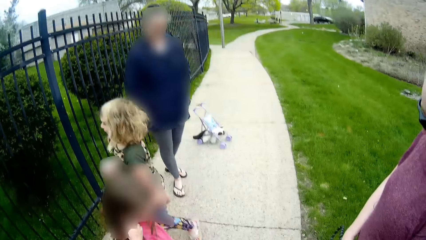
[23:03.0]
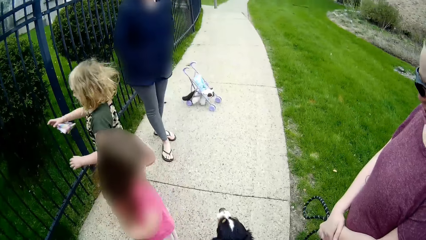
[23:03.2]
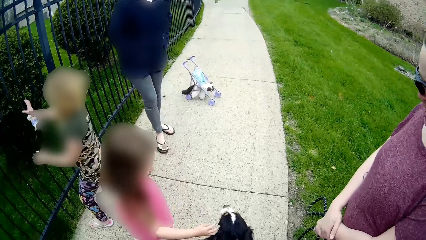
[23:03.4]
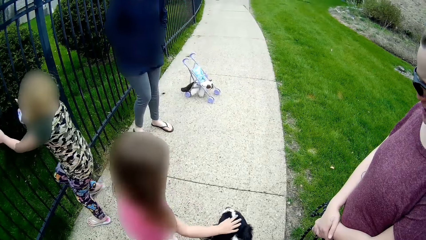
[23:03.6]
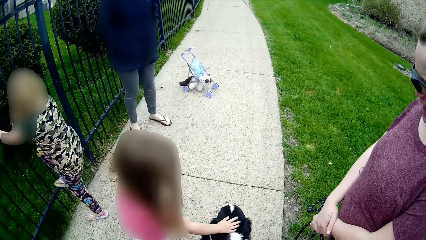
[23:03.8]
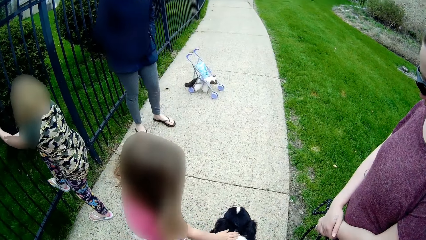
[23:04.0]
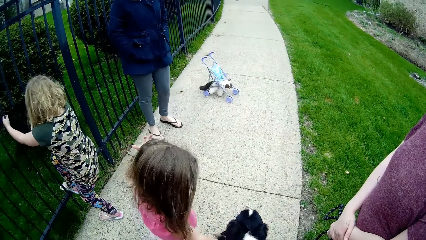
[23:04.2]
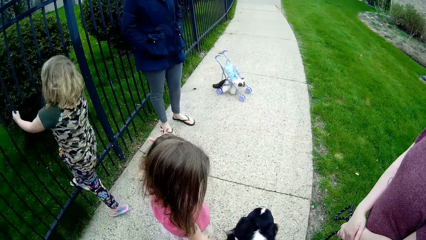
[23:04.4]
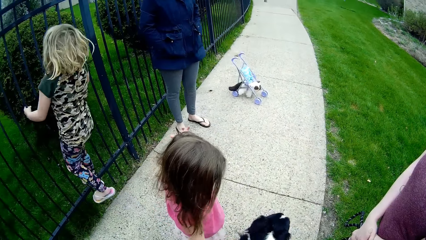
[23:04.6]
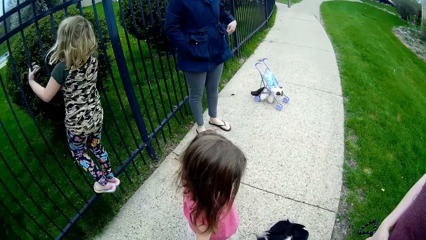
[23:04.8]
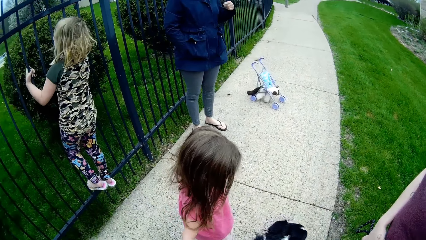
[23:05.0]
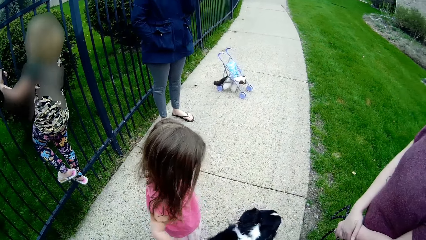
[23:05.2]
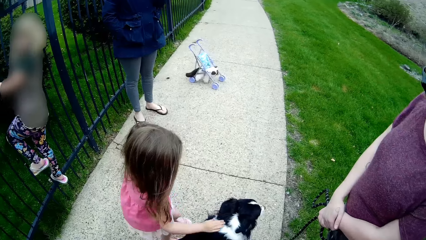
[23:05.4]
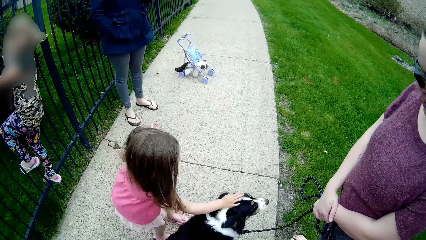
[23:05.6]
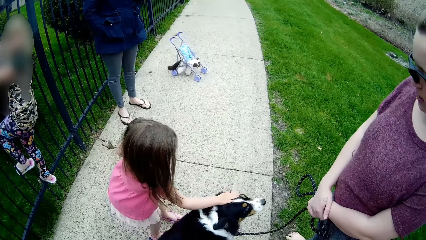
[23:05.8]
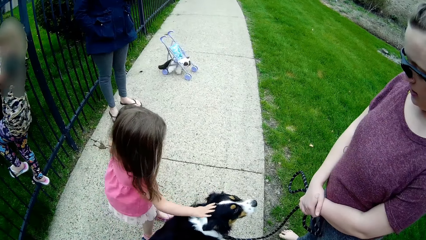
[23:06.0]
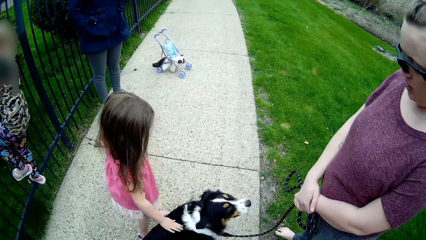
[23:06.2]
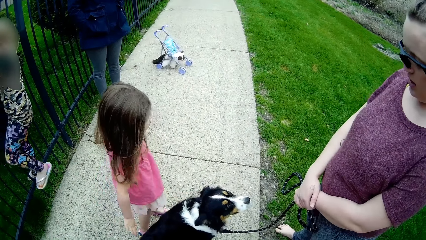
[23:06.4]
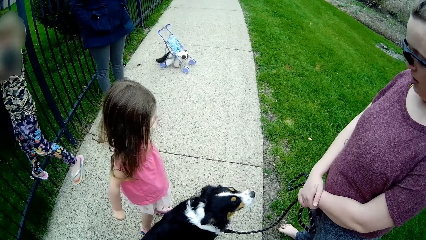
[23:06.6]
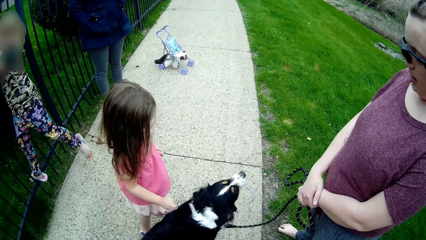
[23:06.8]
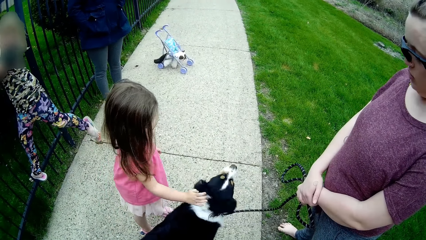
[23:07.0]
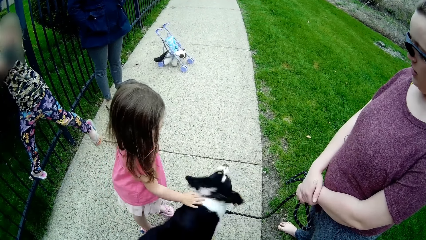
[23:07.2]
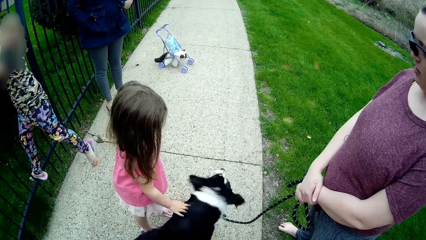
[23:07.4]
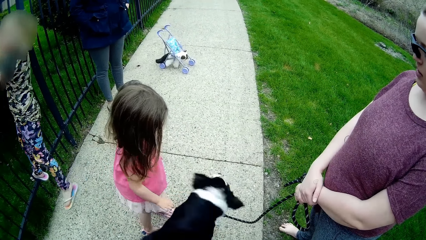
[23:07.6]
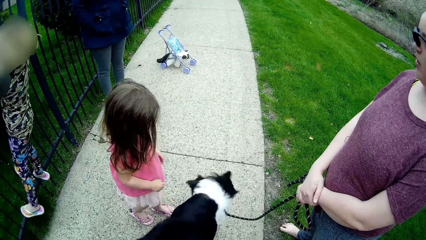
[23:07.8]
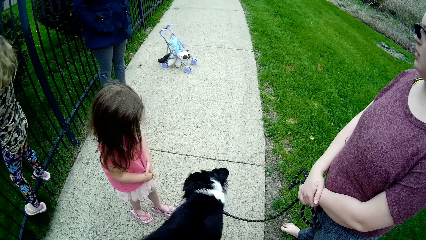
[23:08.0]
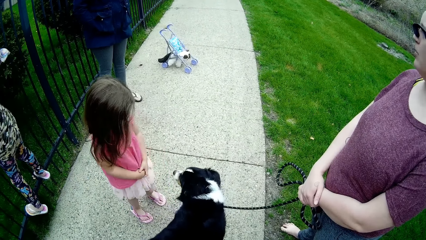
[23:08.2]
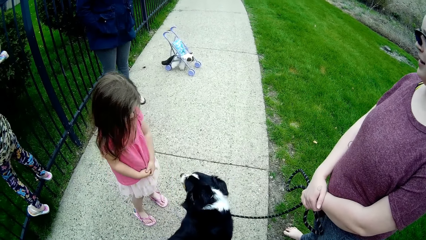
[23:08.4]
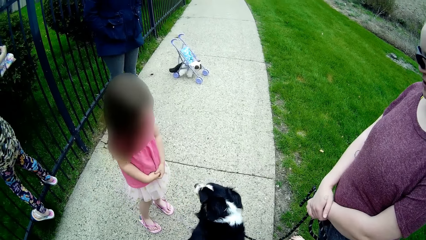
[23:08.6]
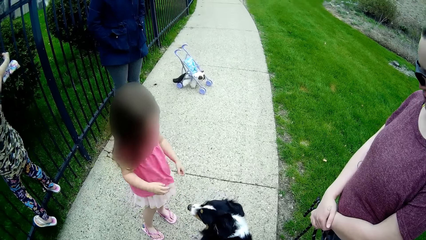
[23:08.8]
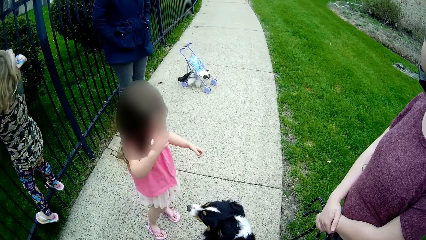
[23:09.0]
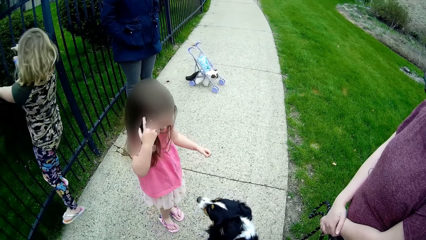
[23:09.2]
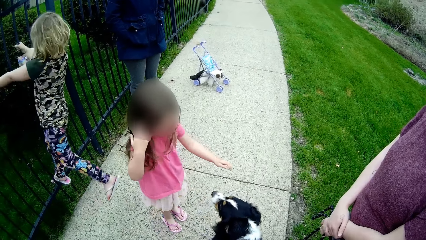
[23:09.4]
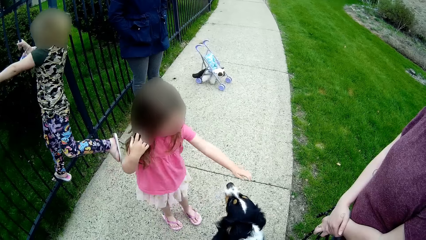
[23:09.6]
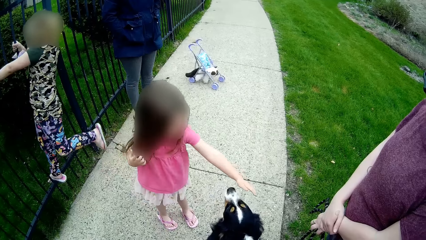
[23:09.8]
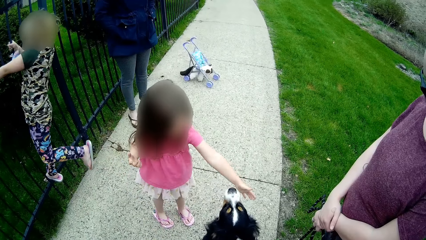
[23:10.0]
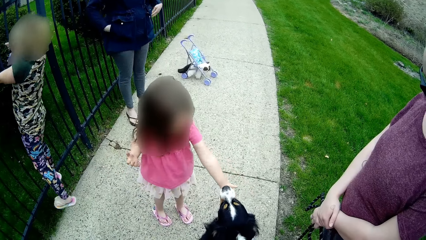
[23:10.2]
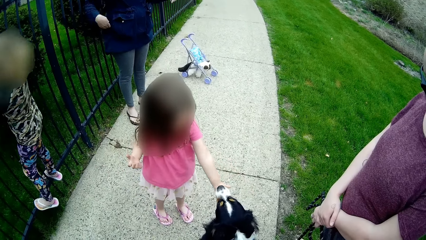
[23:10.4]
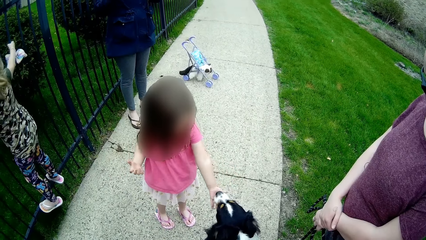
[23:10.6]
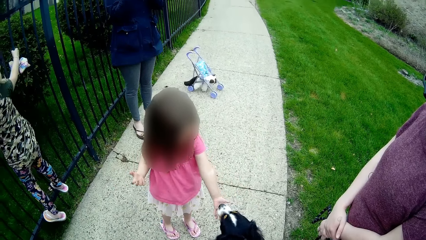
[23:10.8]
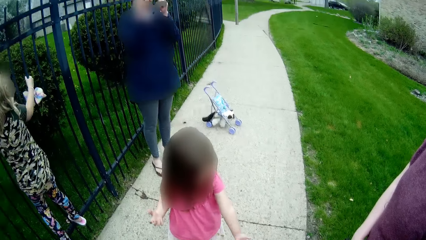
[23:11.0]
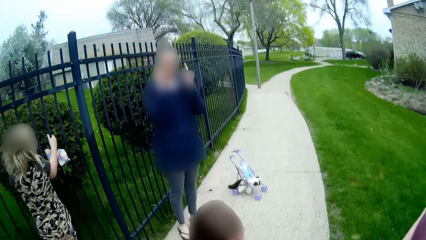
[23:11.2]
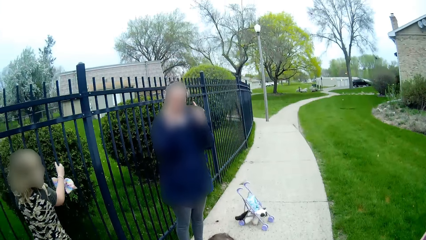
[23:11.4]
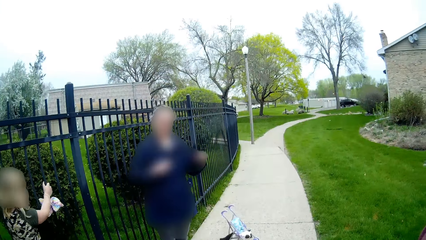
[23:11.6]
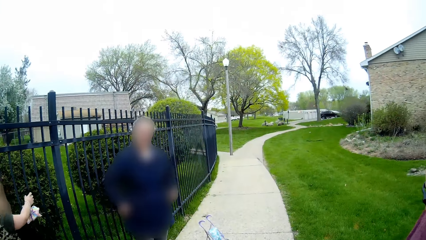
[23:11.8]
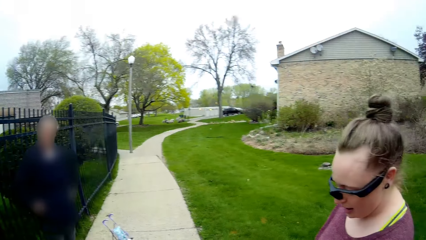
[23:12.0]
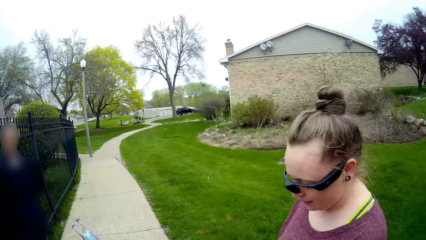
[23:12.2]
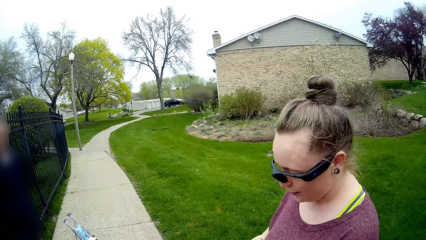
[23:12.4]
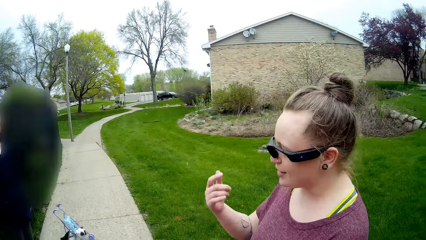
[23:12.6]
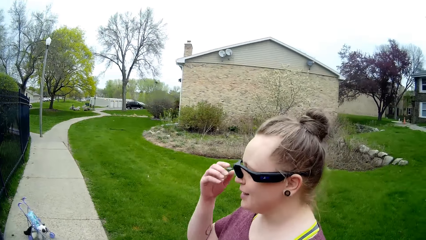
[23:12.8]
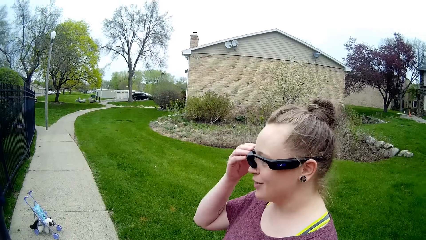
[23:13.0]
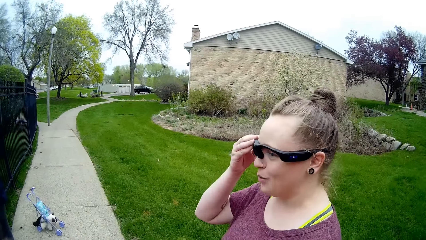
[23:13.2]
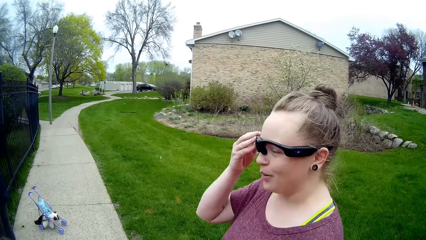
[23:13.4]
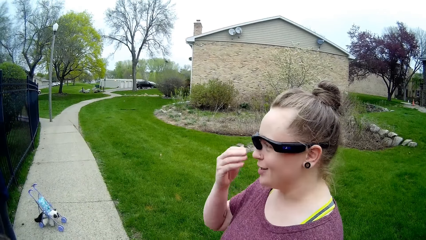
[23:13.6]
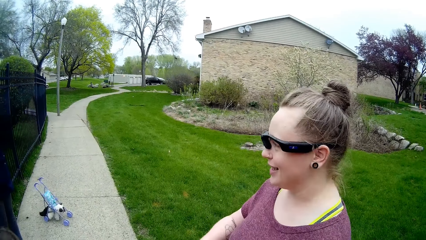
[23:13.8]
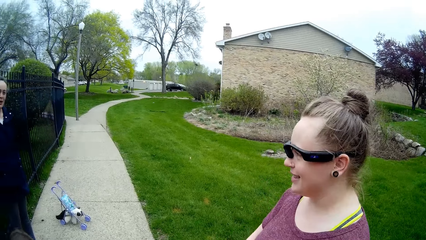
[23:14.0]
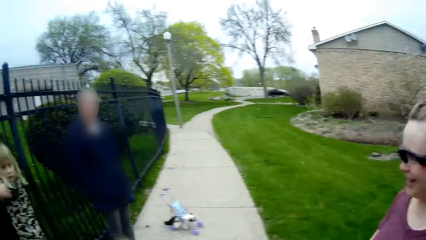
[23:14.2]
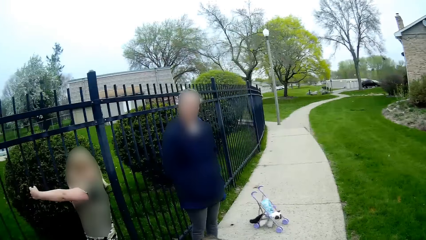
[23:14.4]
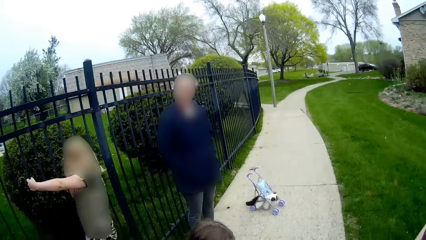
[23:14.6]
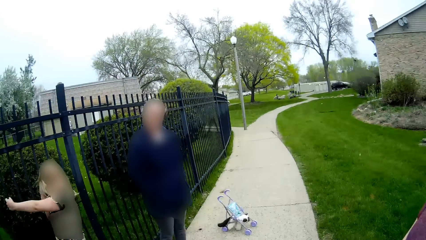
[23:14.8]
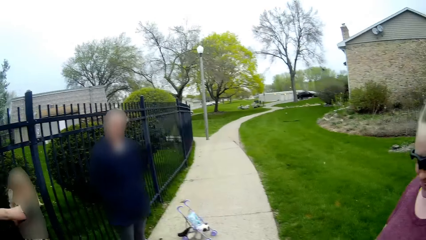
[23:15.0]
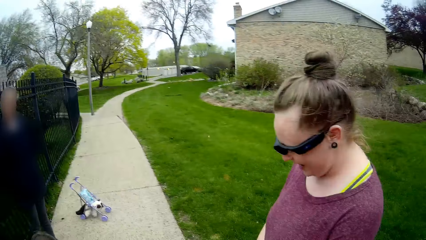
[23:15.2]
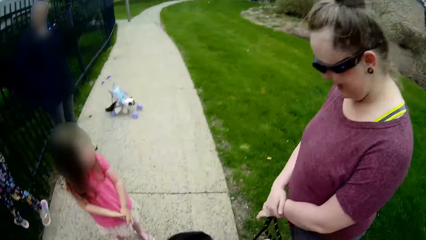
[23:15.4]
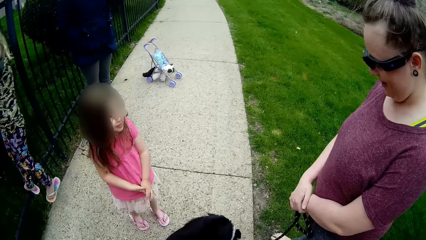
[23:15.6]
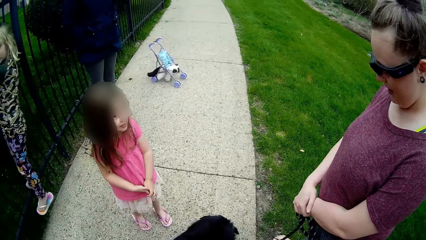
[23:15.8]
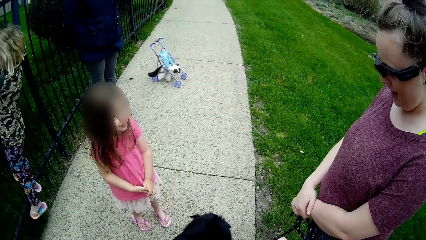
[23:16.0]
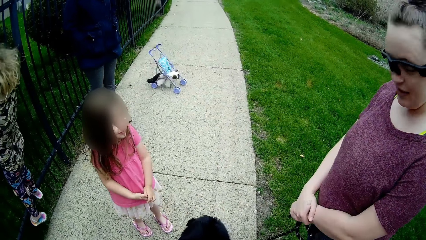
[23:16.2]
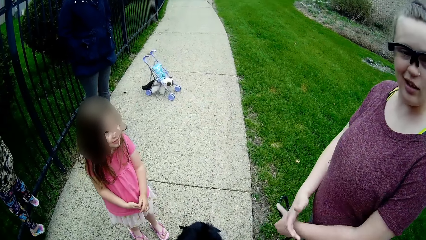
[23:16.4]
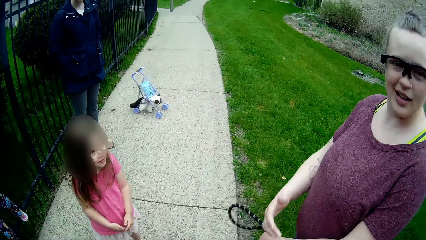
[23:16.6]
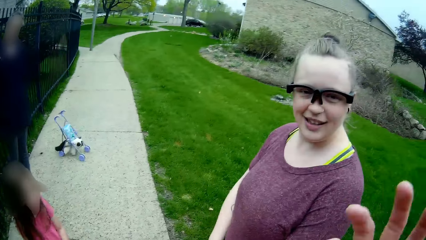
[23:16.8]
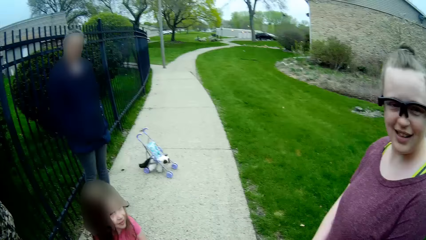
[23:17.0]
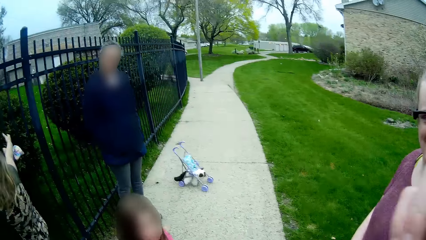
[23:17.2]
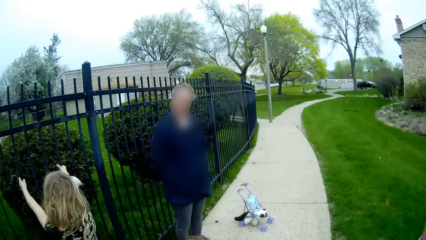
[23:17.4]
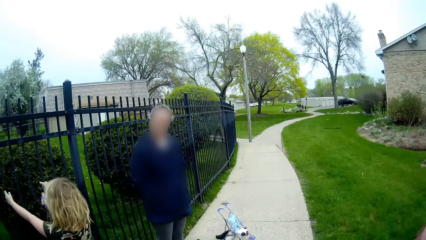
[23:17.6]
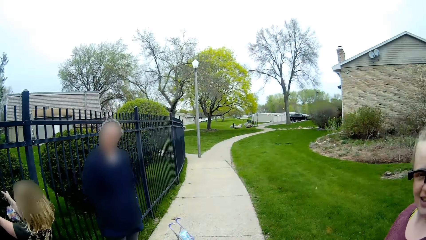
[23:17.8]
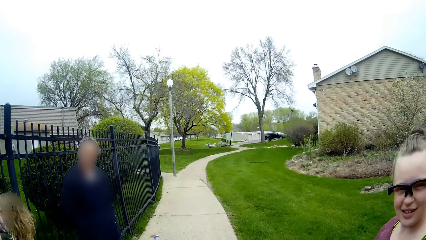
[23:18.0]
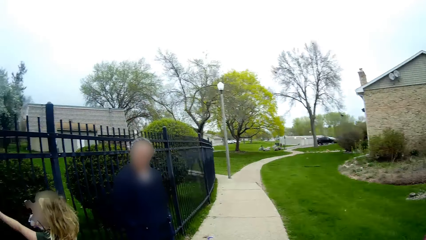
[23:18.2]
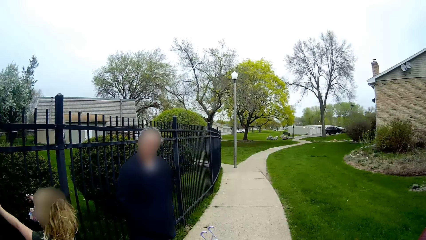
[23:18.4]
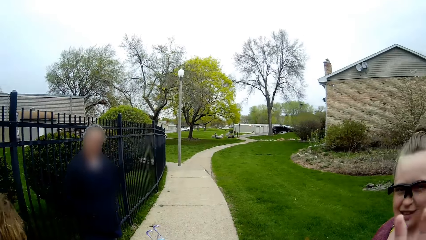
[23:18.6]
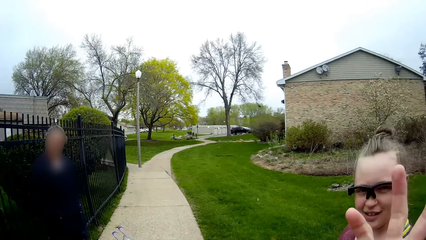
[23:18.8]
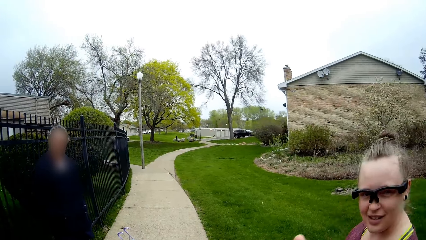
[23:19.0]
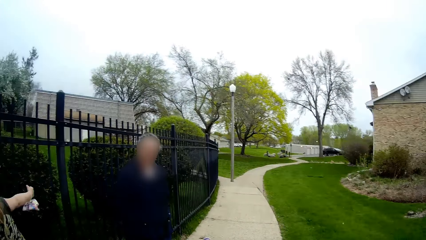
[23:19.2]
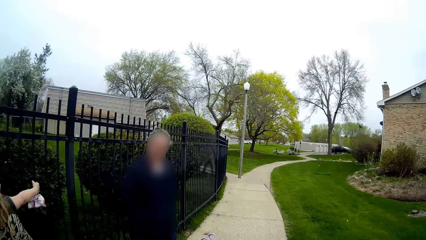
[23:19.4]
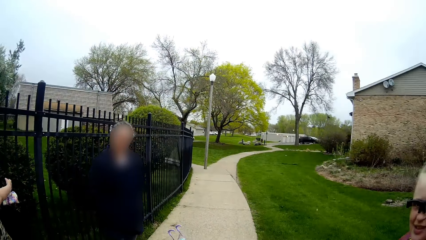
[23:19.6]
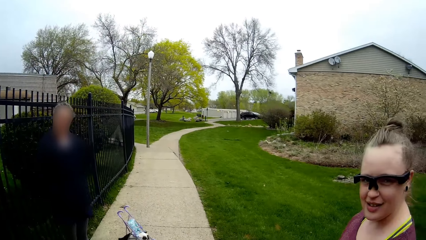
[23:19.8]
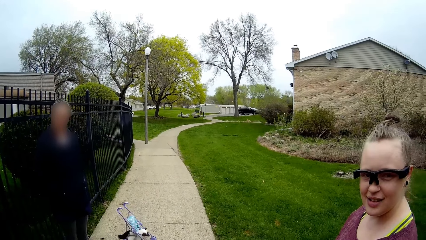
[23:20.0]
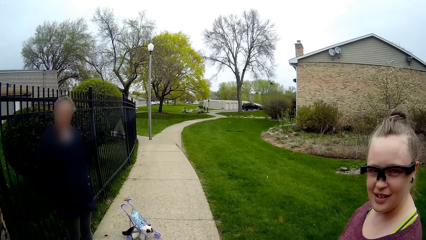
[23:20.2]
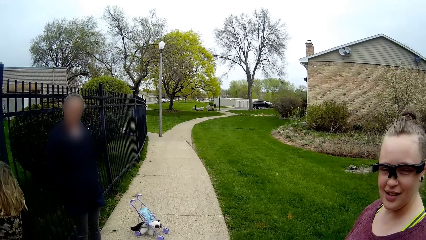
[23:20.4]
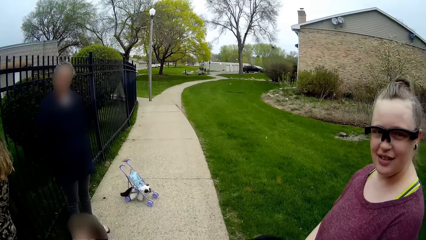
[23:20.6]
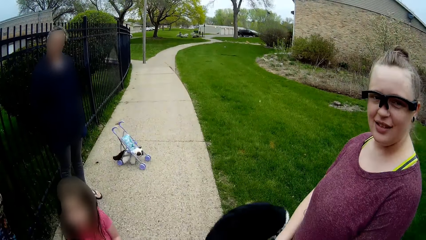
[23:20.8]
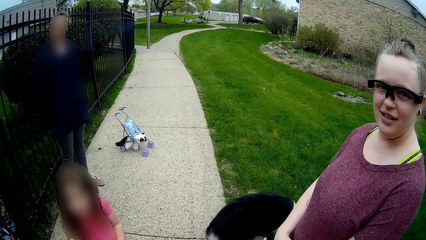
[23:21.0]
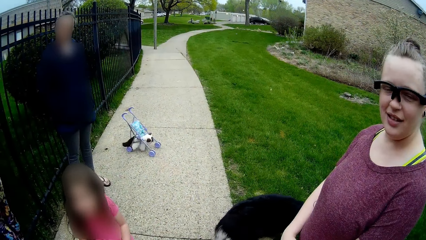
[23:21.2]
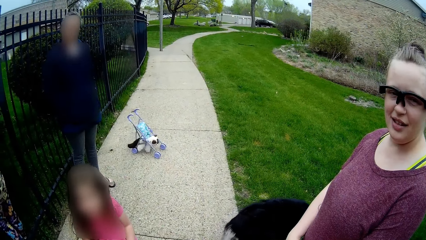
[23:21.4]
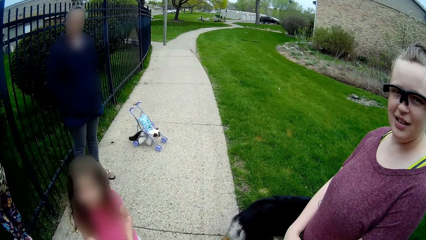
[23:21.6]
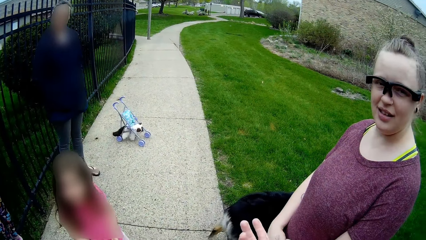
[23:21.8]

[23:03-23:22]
The girl holds a fence with both hands, climbs on the fence and puts hands on the wall fence. The woman removes her left hand from her pocket. The woman interacts with the camera wearer. The other girl rubs the dog with her left hand. The woman touches her face with both hands and puts her hands in her pockets. The other woman adjusts her glasses with her right hand. The camera wearer adjusts the sunglasses with the right hand. They stare outside.
